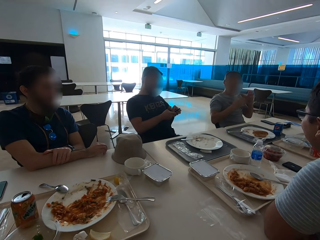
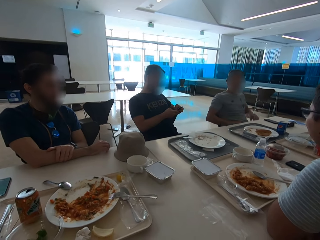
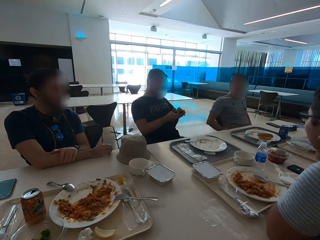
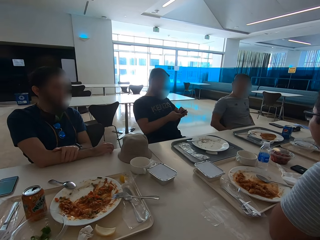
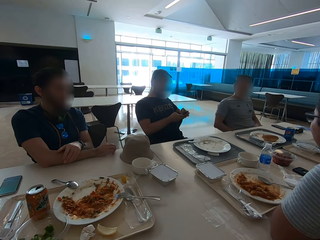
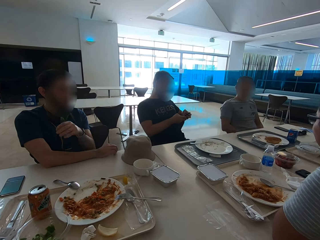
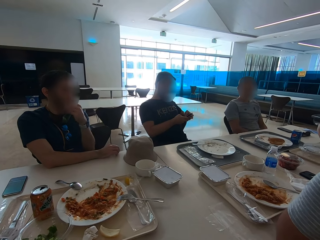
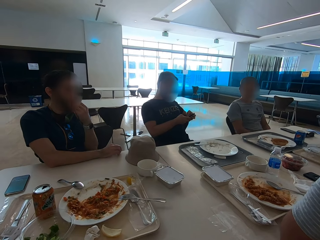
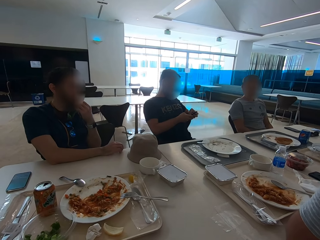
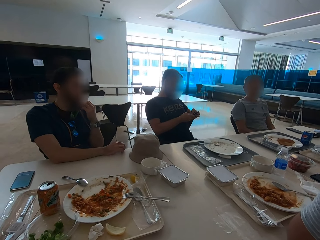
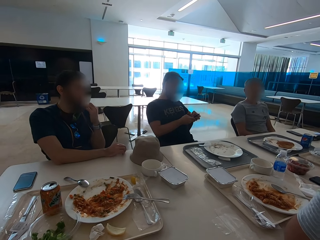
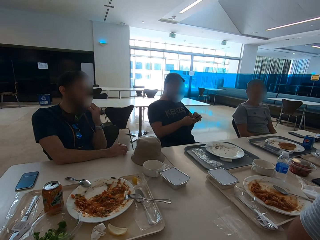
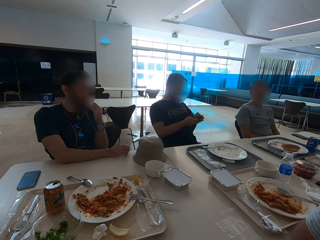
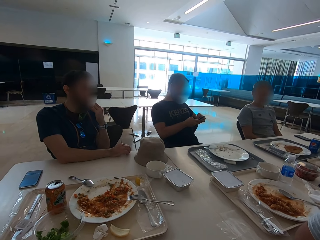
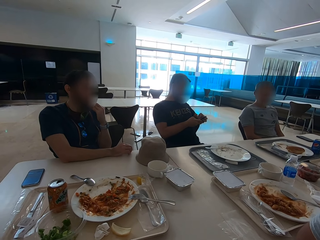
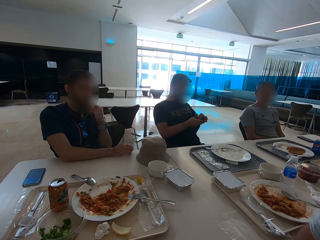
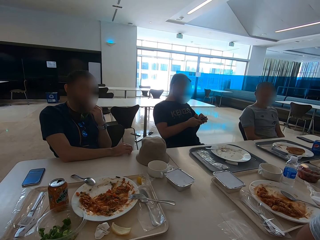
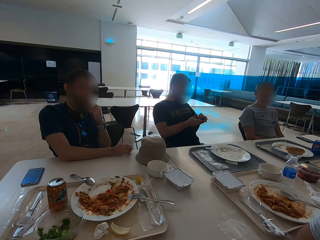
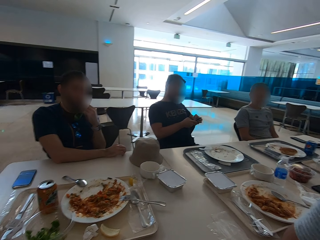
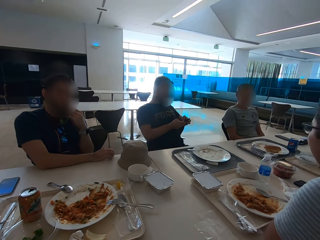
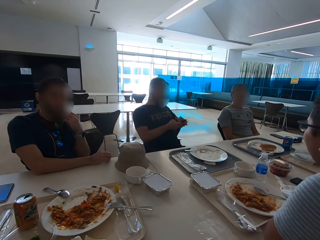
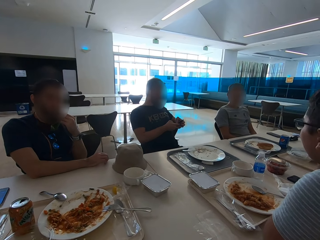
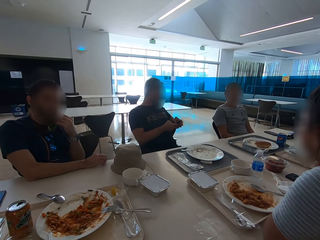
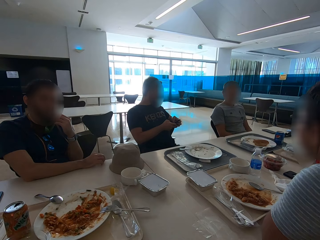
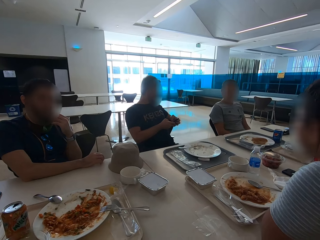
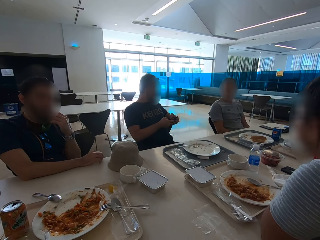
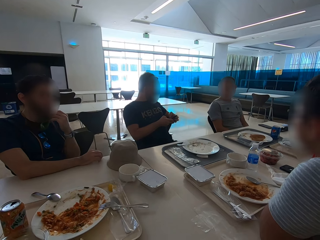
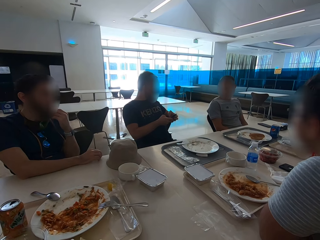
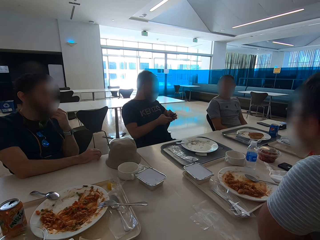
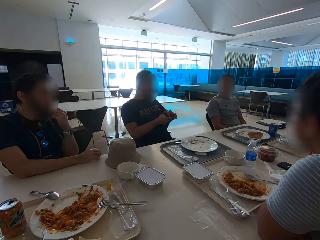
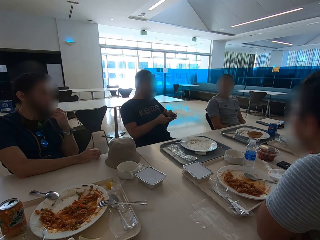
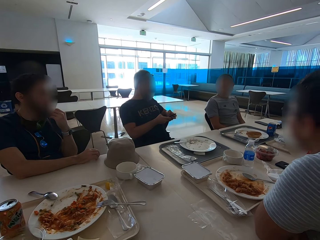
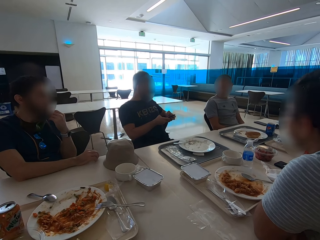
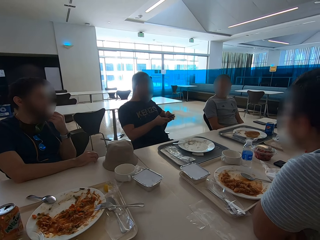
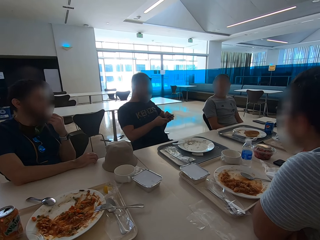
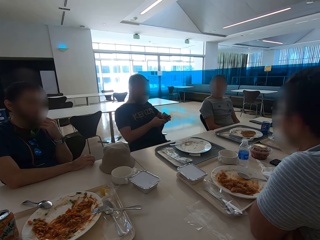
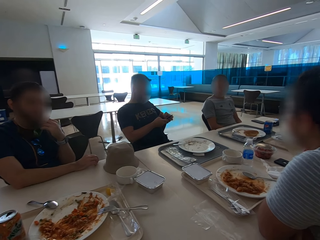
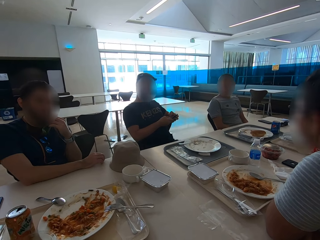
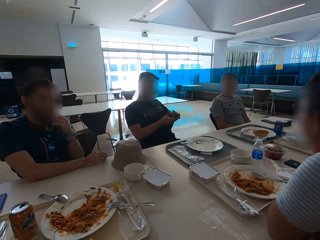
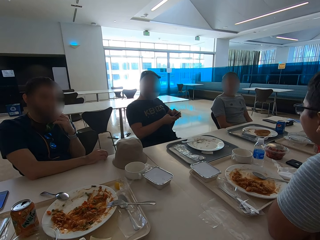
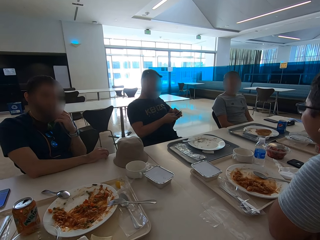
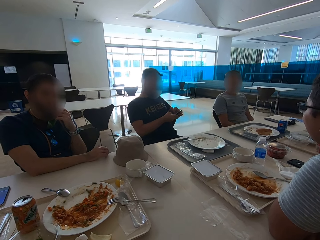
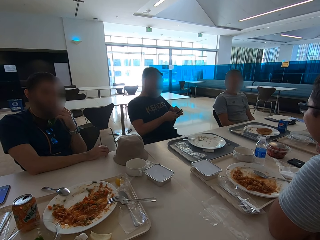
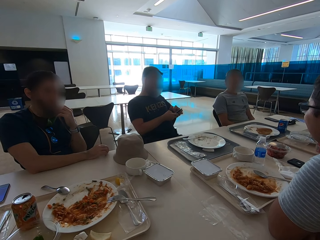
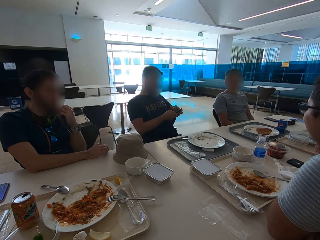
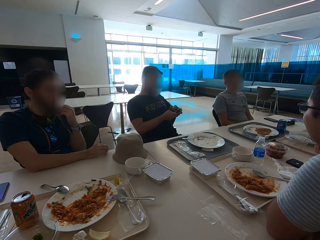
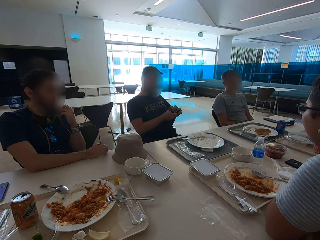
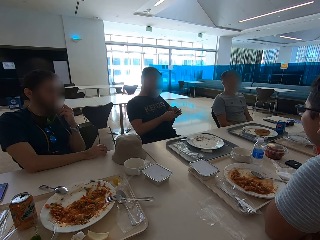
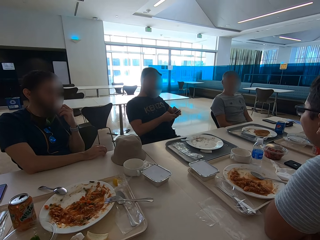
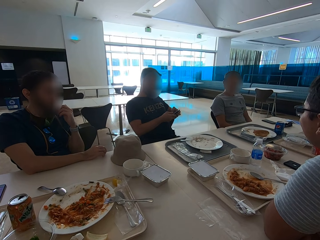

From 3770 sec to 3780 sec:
The man gestures with both hands and touches his head. The other man touches his beard with the left hand.

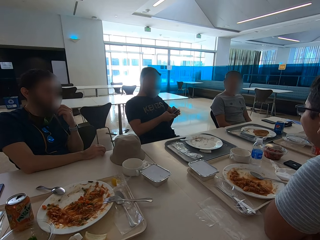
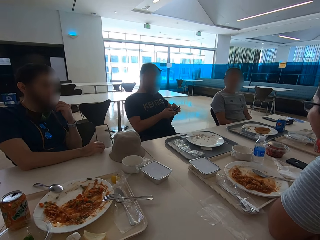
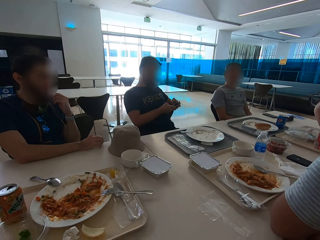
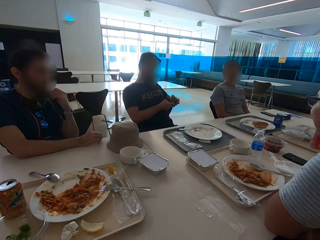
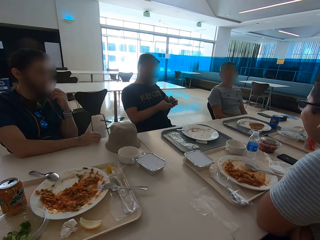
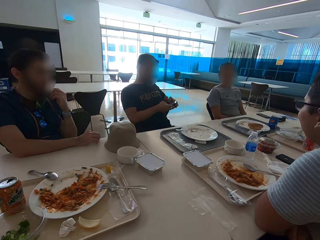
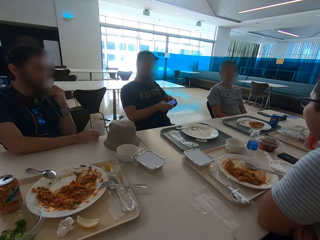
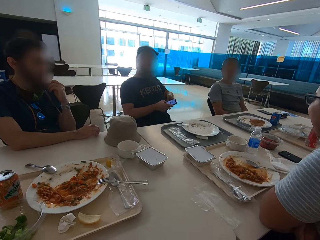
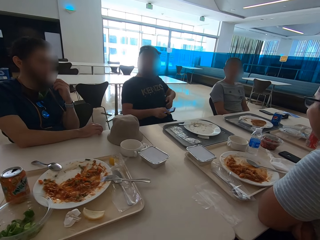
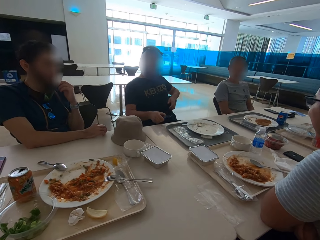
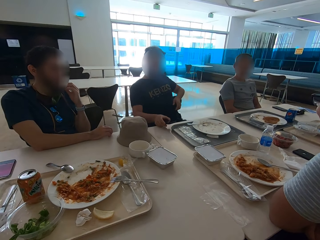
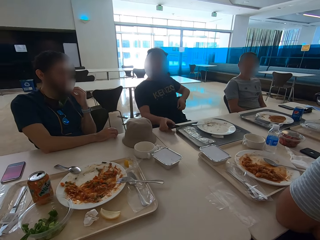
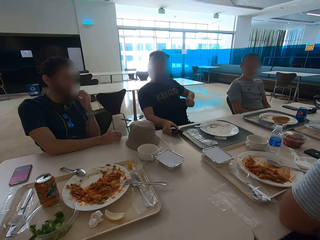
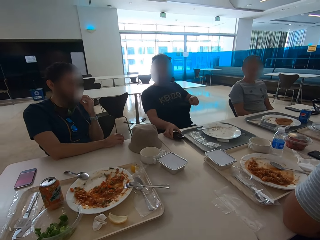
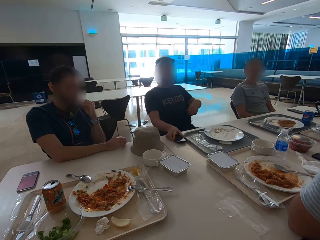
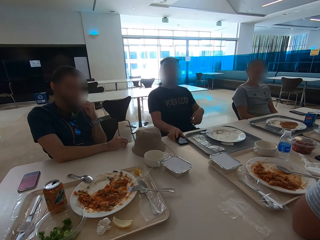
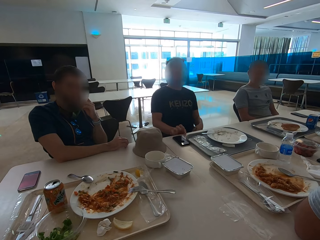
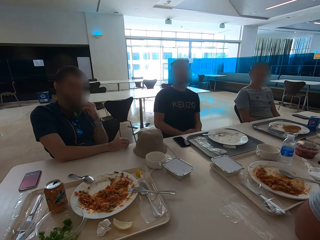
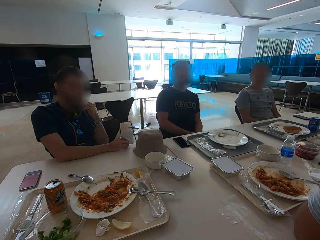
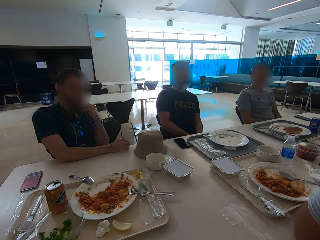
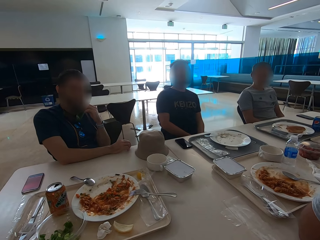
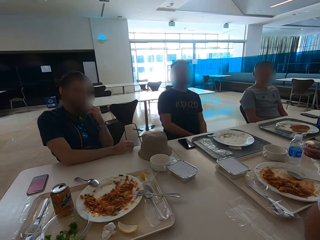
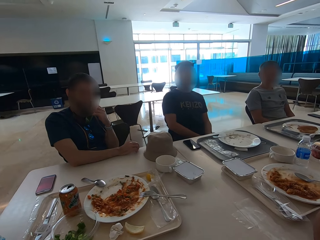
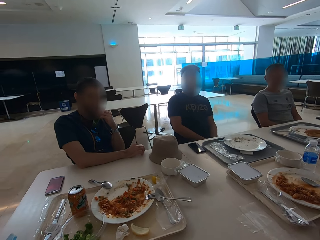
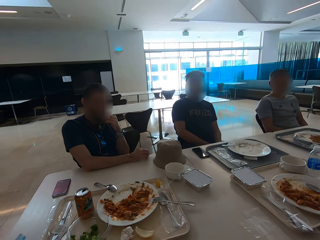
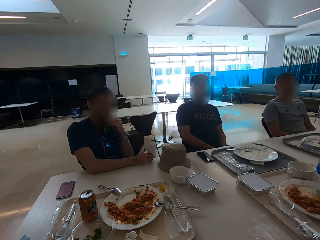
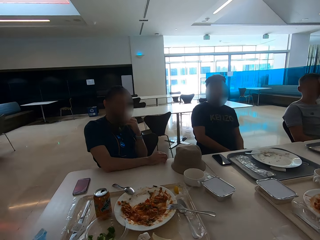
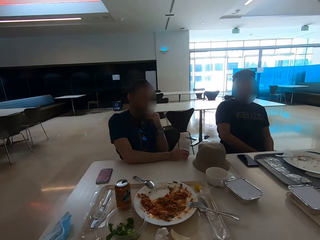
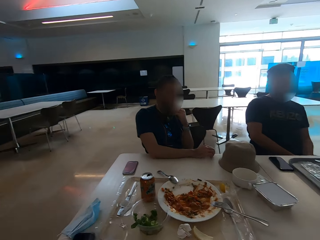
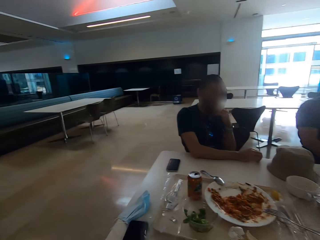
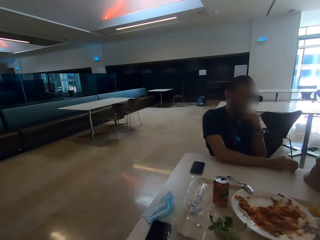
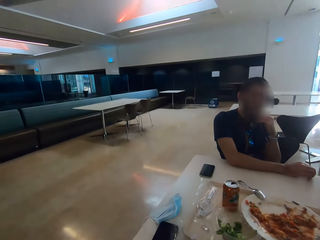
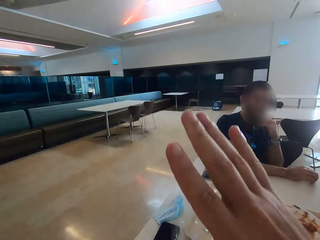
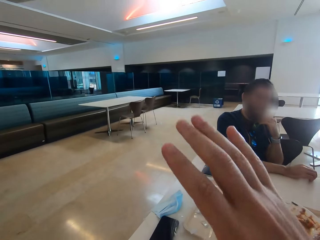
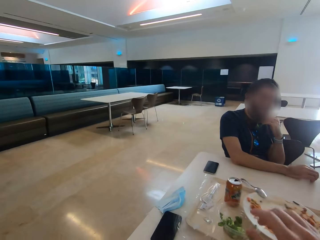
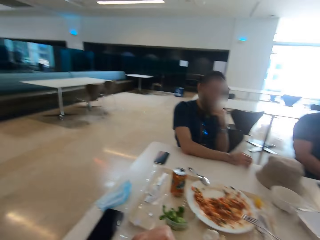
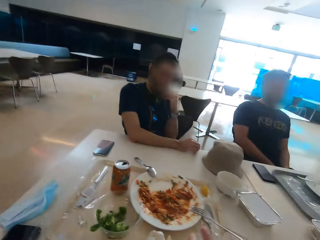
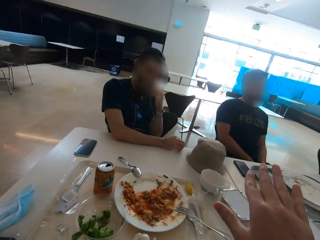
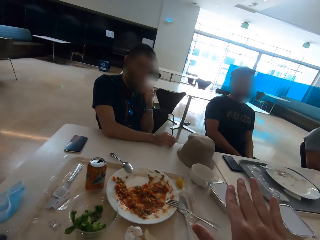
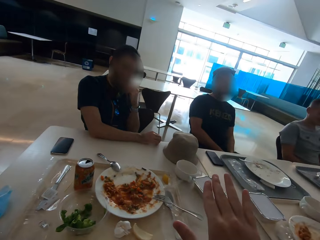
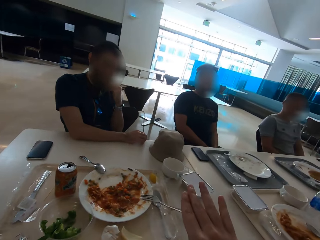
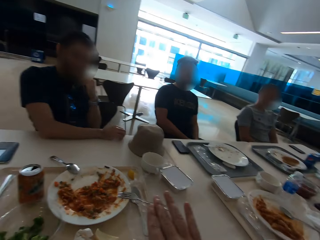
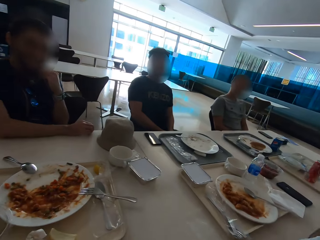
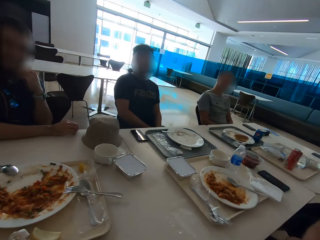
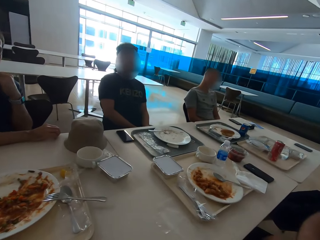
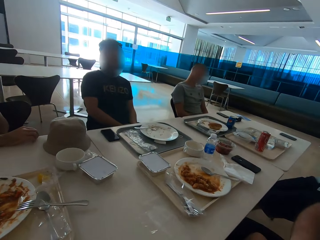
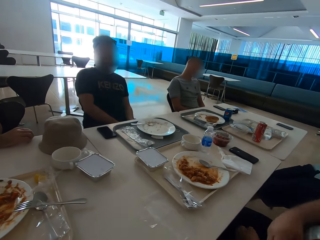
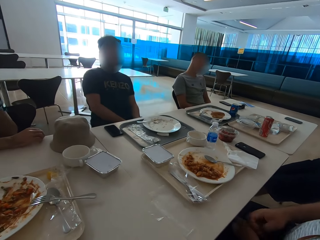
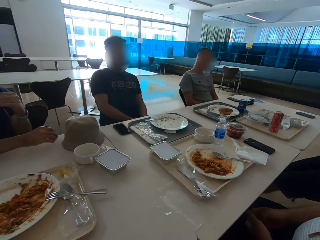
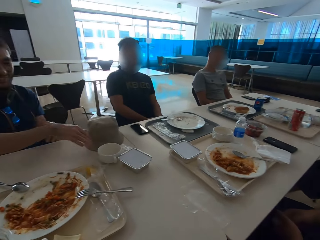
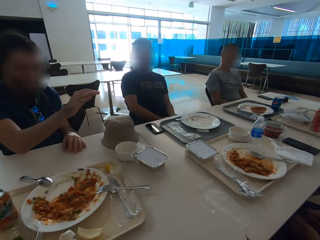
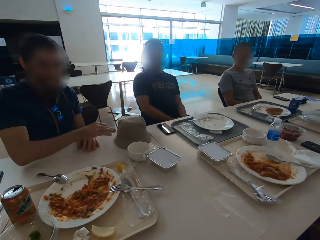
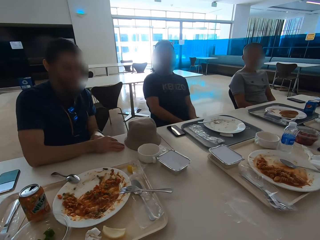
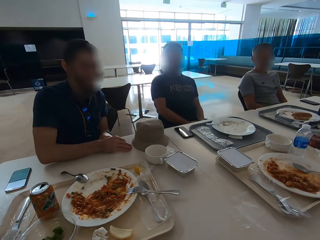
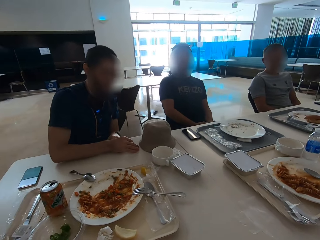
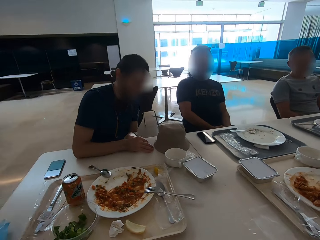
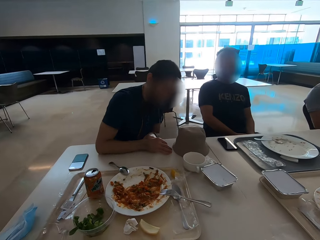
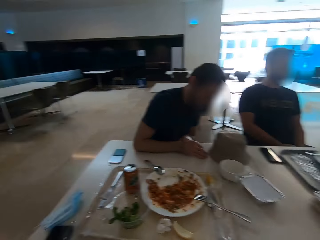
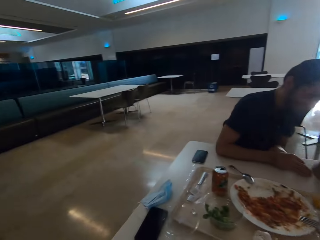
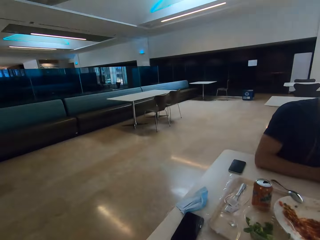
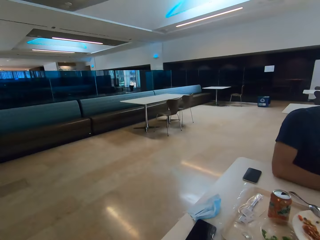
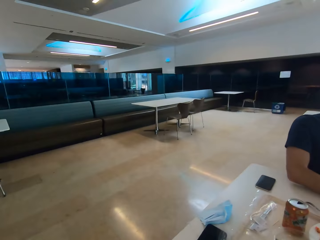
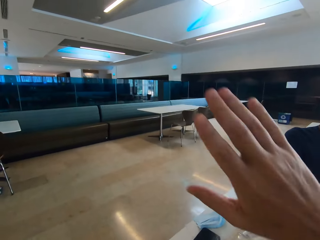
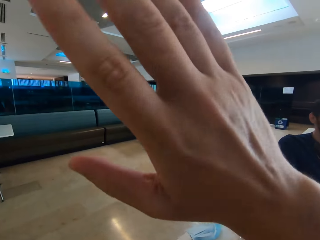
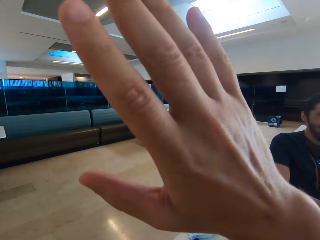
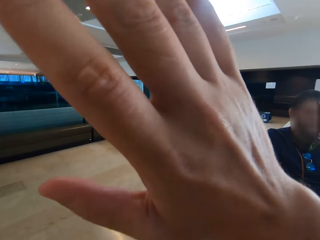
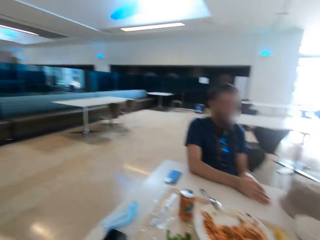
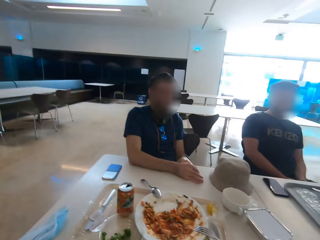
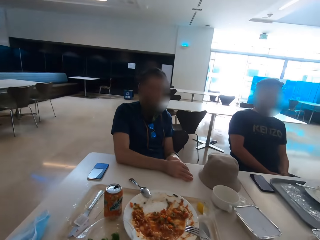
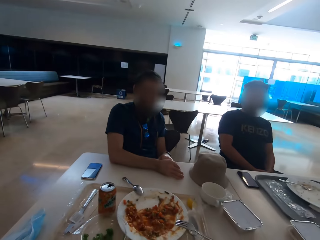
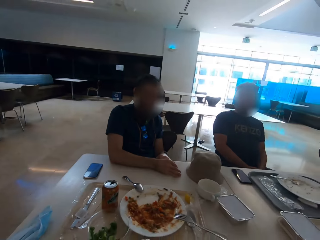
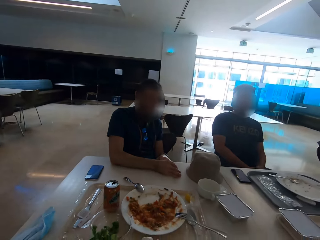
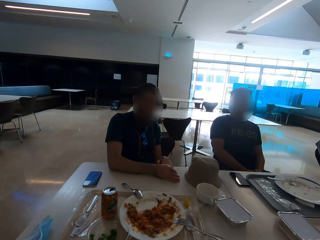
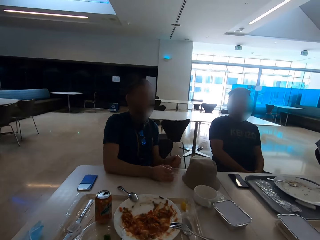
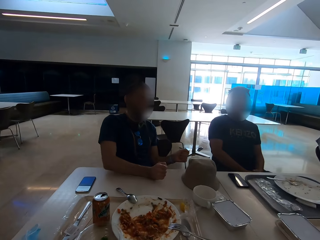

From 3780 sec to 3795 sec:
A man puts his phone on the table. The man stretches his t-shirt outwards. The camera wearer looks around. They gesture with the right hand. Another man gestures. A person laughs. The camera wearer puts the right hand in front of the camera.
